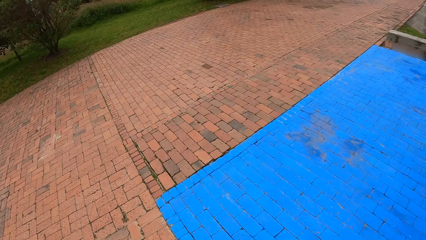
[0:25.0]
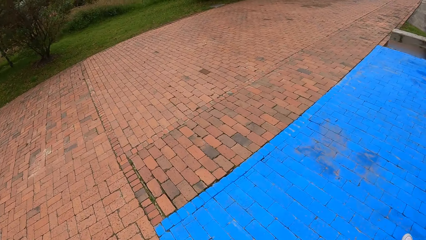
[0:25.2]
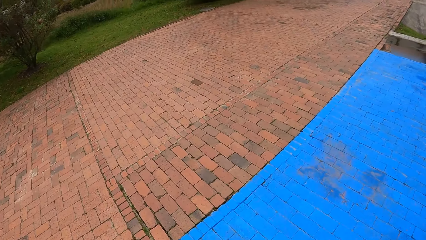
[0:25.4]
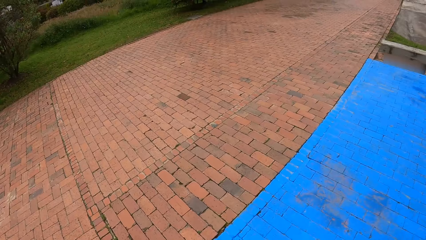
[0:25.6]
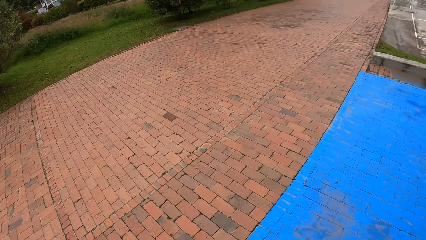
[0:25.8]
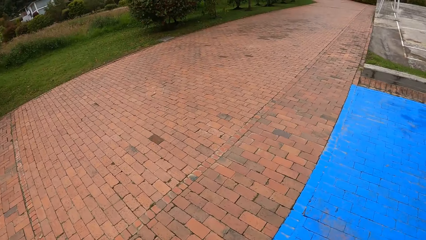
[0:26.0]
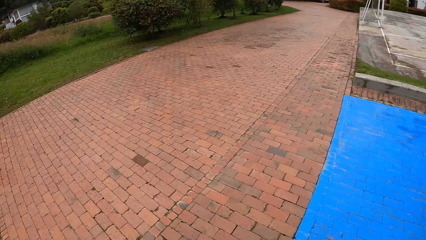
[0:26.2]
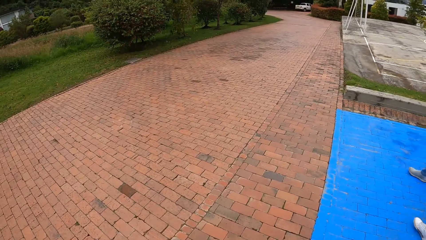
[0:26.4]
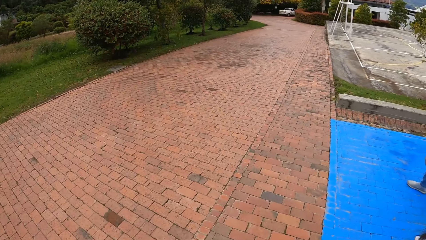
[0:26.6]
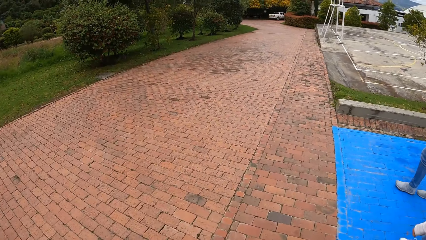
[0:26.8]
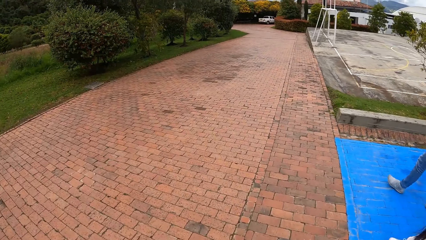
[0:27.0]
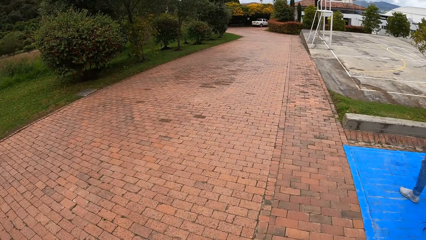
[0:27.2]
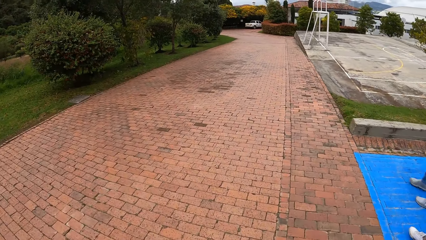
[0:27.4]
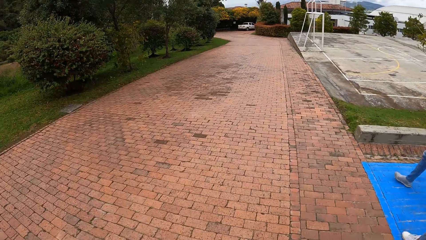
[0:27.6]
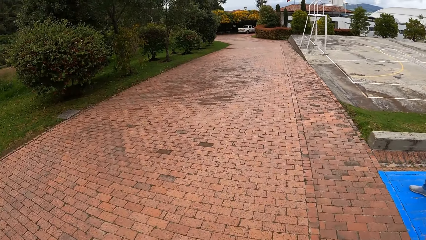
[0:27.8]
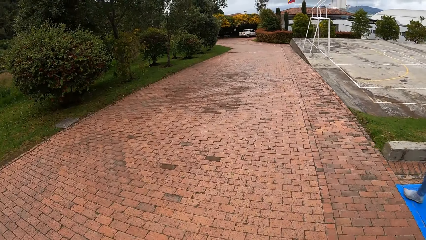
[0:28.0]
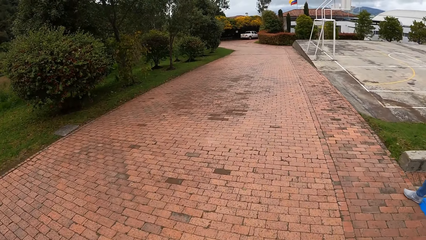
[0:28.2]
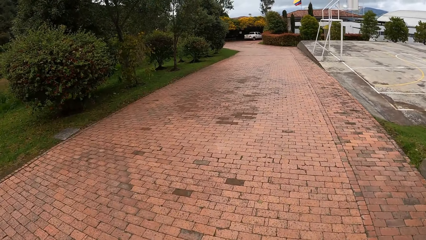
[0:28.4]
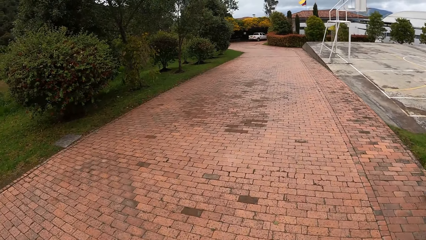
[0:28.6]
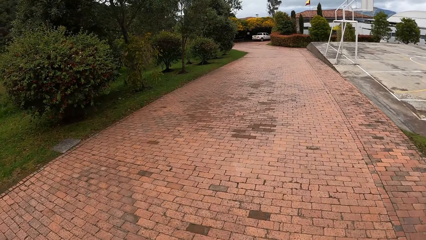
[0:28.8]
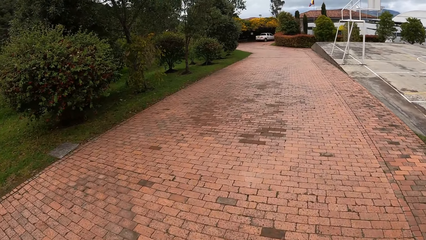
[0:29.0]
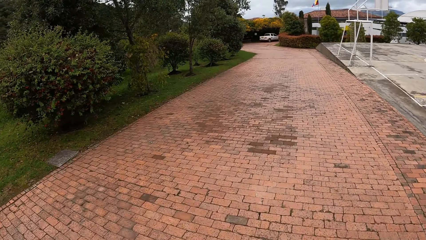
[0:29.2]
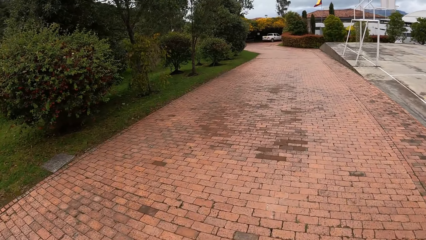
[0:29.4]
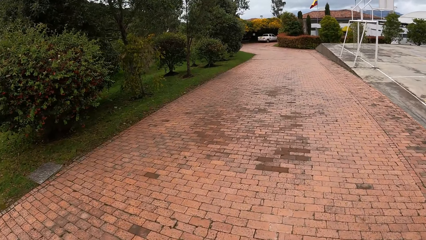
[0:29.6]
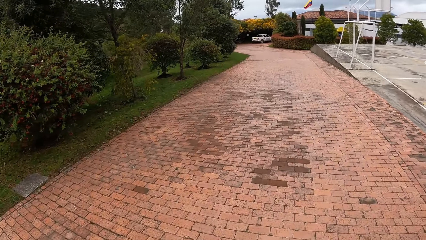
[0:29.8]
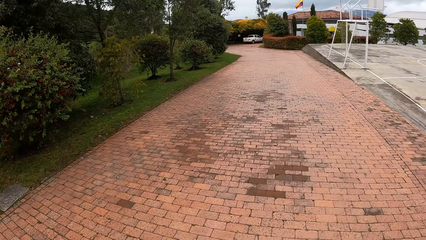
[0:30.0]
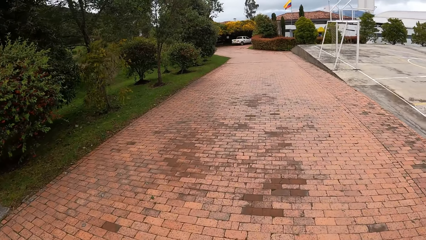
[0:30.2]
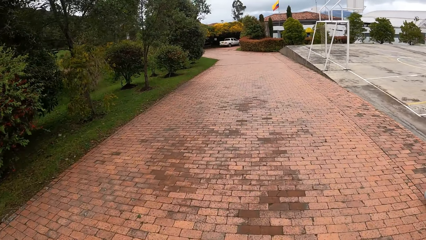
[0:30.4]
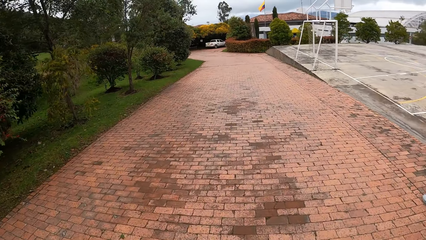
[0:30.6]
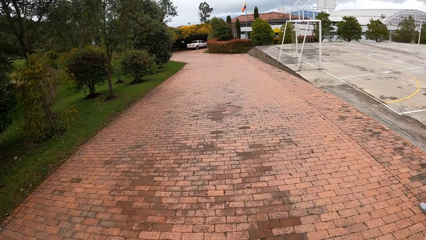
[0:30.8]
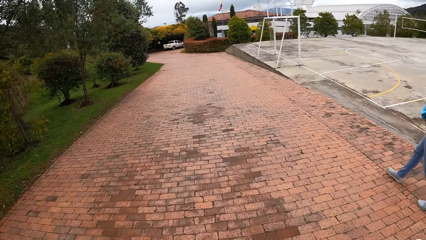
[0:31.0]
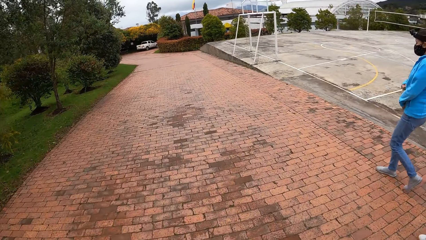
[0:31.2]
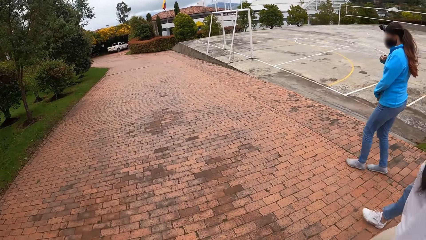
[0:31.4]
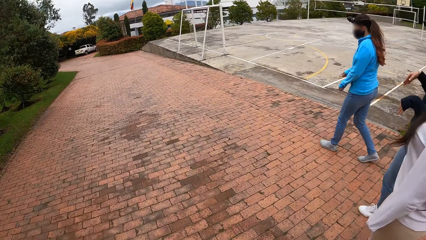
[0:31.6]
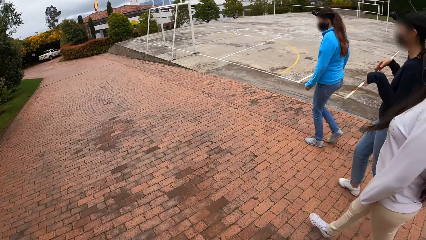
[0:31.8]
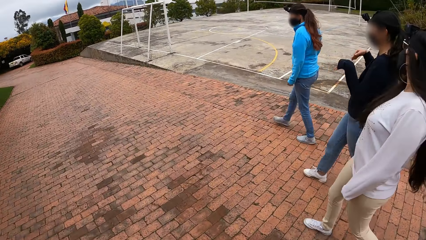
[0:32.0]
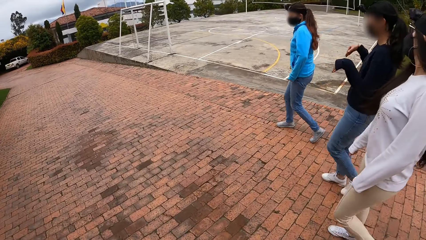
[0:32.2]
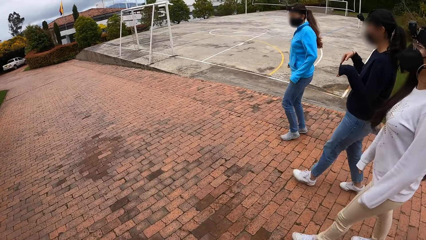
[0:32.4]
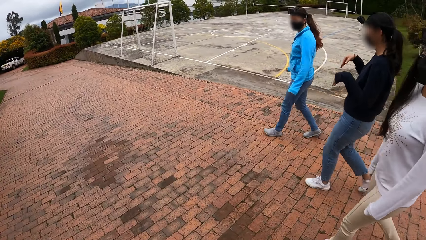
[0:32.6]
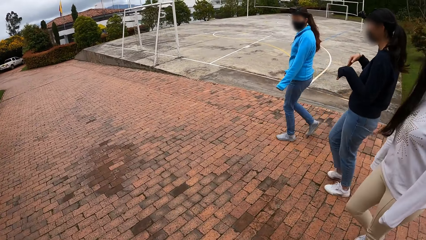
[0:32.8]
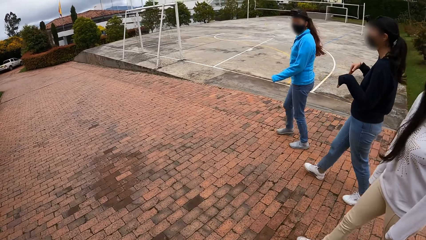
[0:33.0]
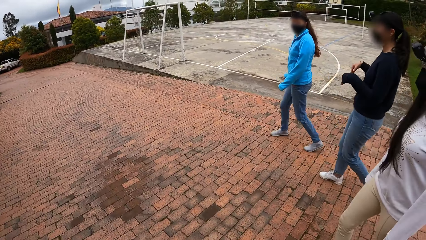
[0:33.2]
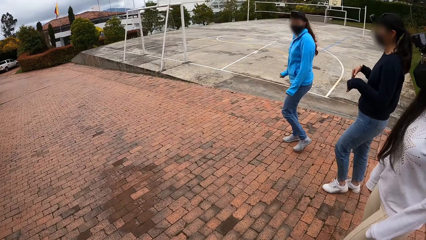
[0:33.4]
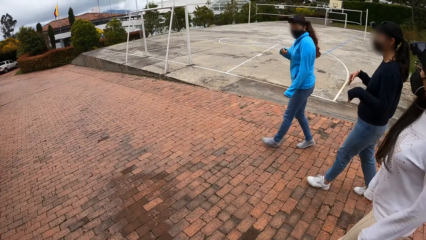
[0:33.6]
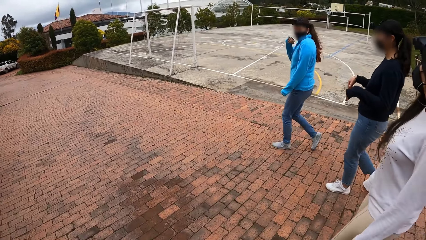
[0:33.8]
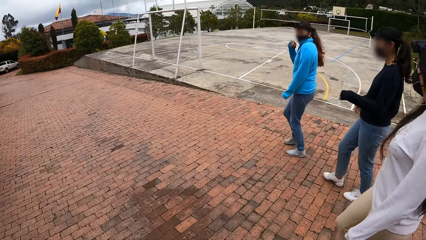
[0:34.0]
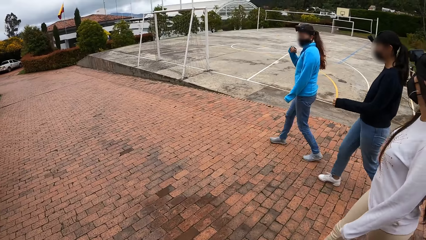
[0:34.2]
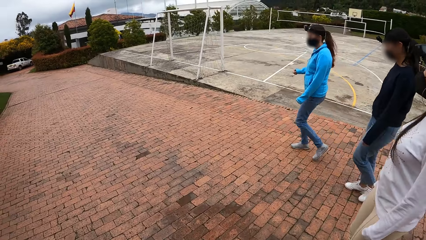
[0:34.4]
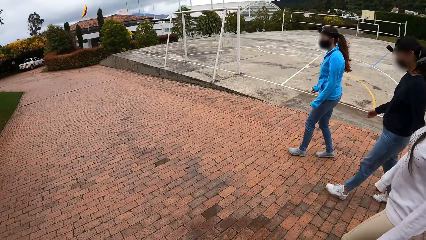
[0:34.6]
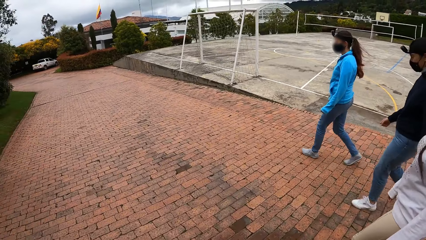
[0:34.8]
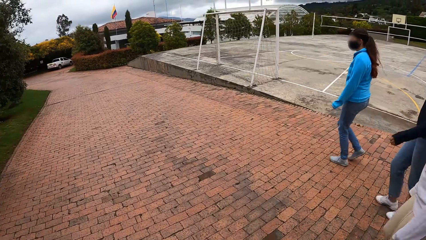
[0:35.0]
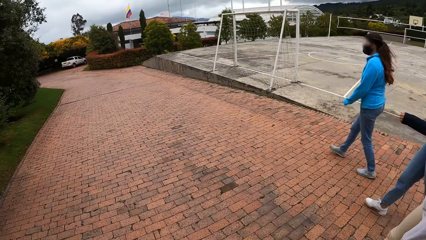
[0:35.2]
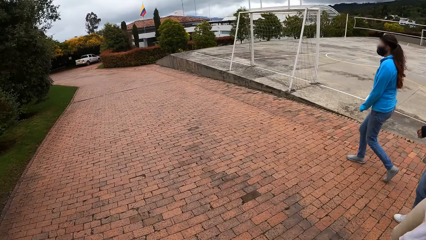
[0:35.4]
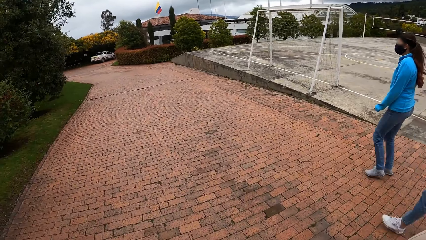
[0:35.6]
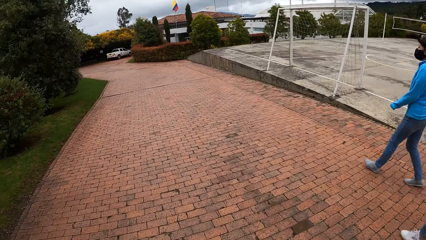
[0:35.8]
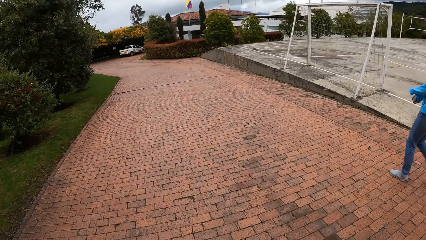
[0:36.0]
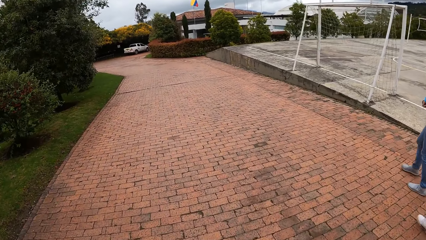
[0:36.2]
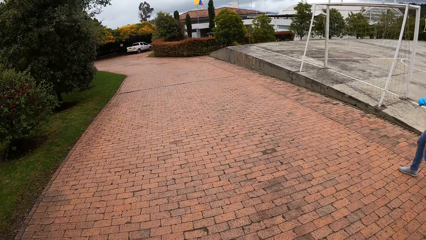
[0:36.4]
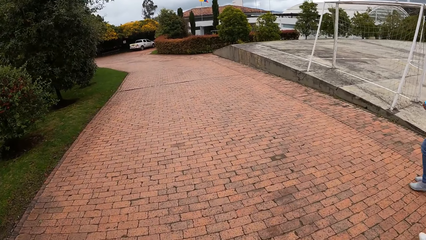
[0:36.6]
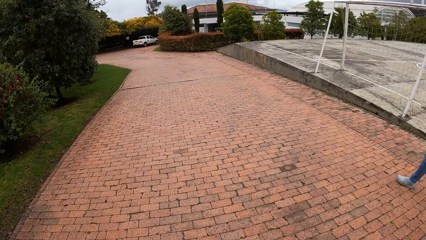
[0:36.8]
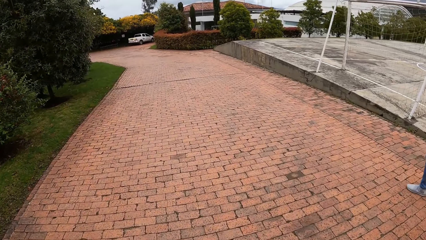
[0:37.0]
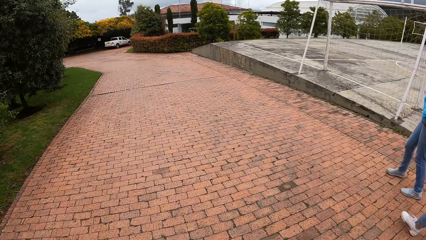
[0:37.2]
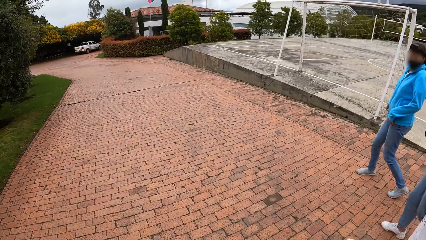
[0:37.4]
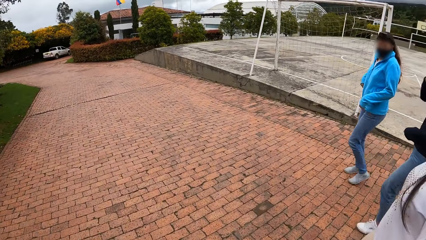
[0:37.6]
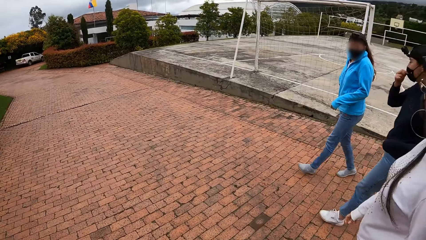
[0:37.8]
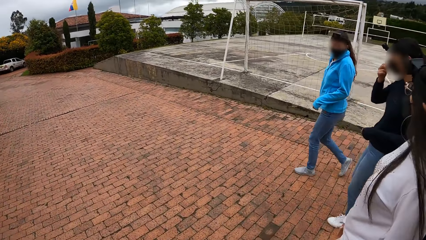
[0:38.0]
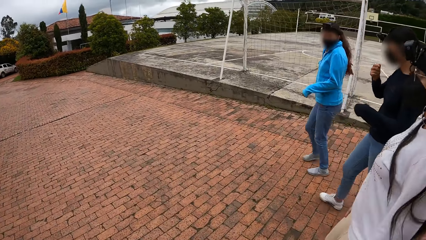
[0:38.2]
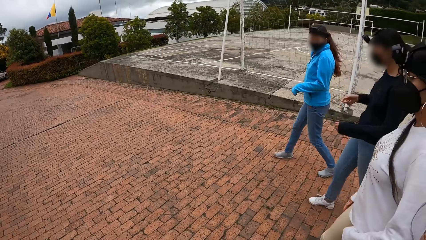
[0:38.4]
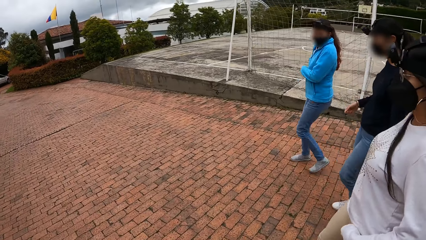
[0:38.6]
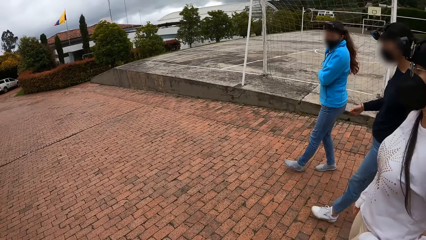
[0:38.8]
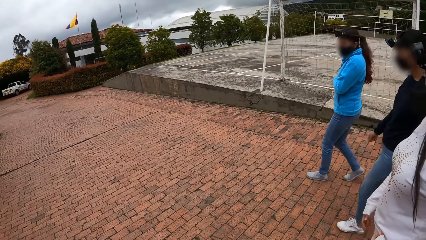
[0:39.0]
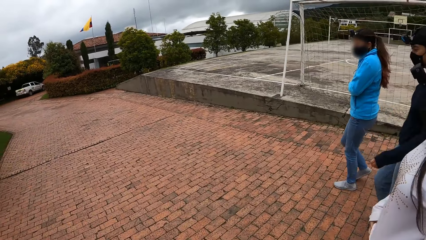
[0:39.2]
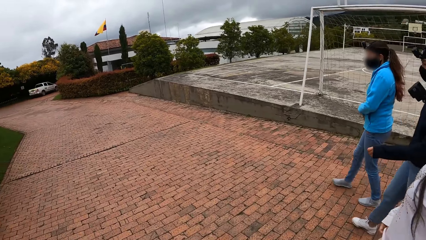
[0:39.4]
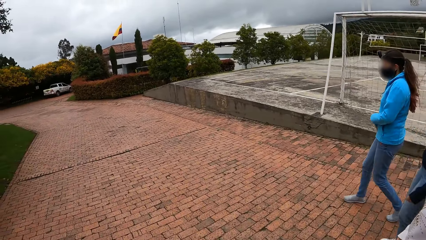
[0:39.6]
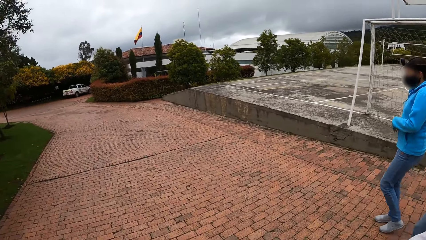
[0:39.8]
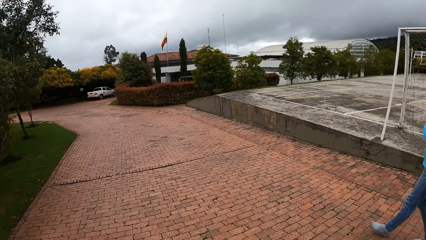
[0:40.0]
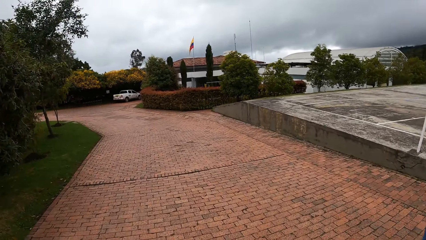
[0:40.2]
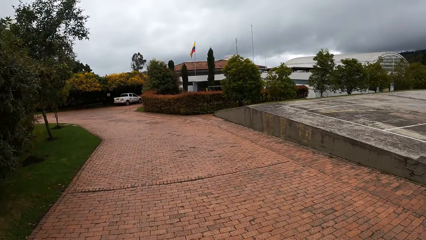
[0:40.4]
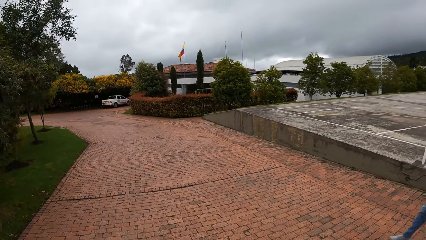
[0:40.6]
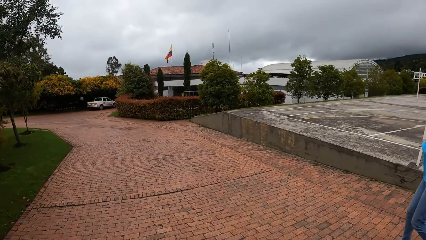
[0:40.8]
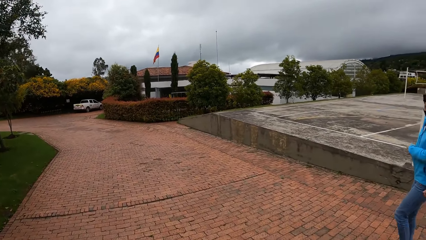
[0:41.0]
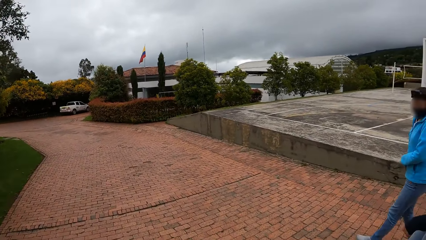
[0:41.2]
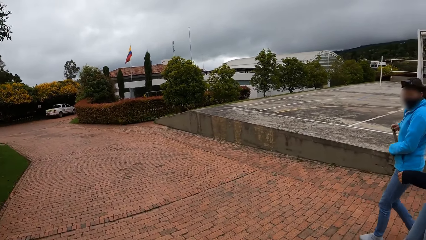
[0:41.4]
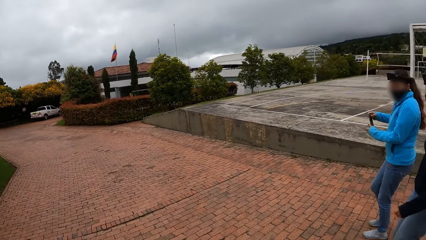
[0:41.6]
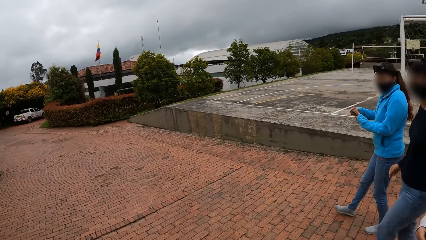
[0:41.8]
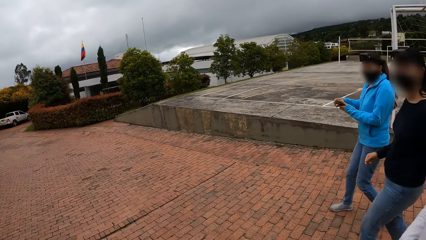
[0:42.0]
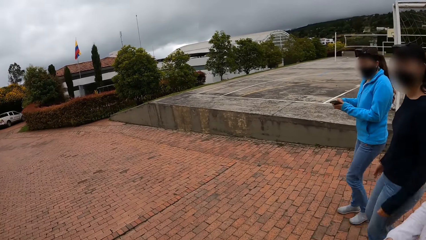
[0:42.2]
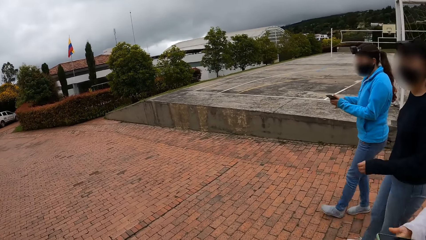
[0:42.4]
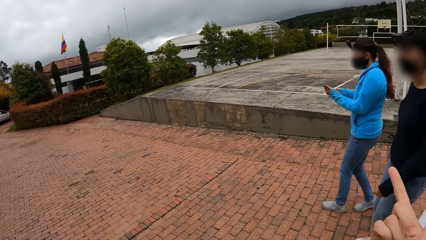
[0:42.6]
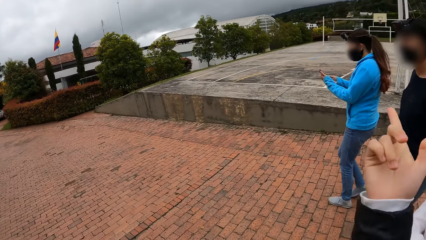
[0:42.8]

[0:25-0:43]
A woman walks around. The camera wearer walks around. The woman brings out a phone from her jacket pocket with her right hand. The woman passes the phone from her right hand to her left hand.
